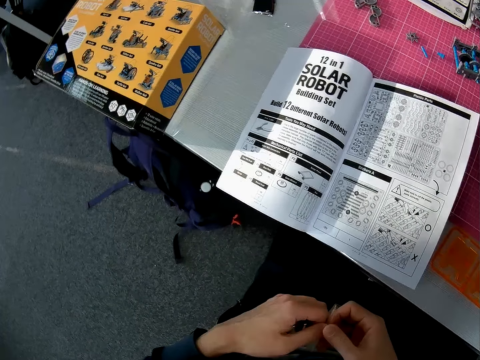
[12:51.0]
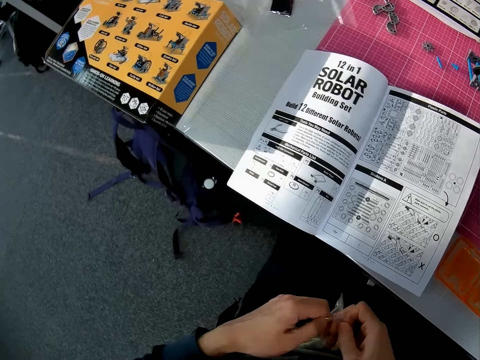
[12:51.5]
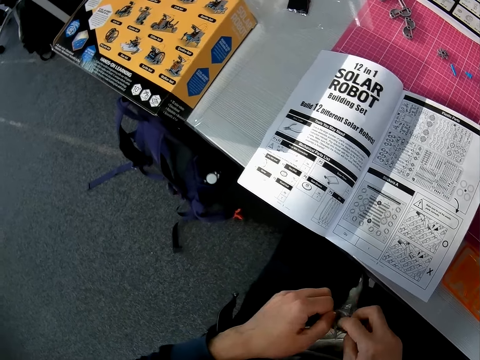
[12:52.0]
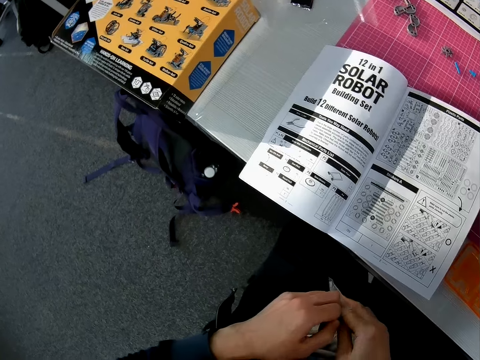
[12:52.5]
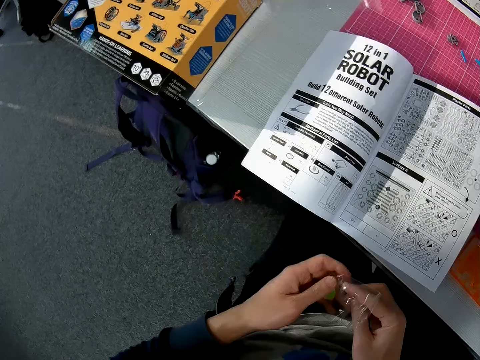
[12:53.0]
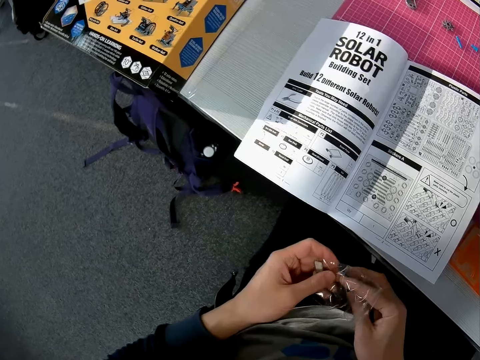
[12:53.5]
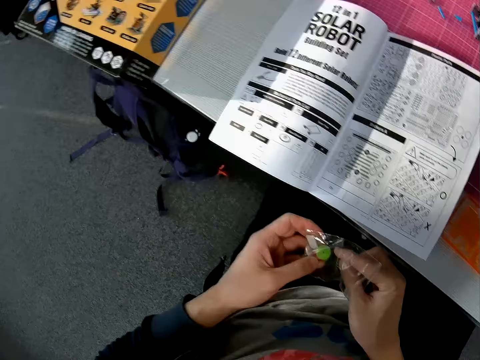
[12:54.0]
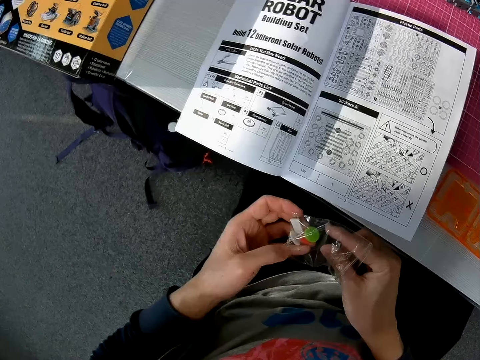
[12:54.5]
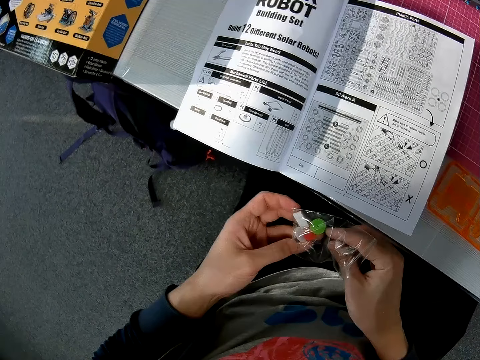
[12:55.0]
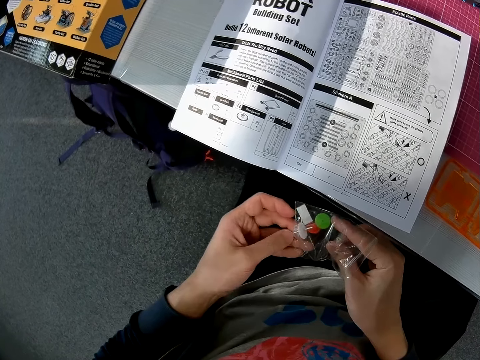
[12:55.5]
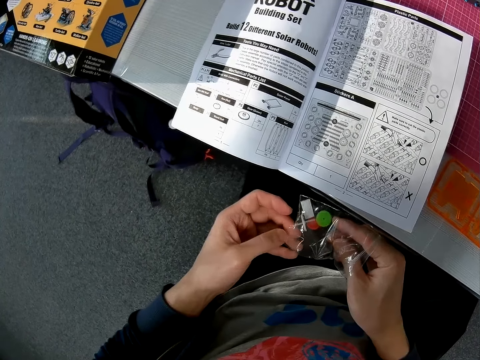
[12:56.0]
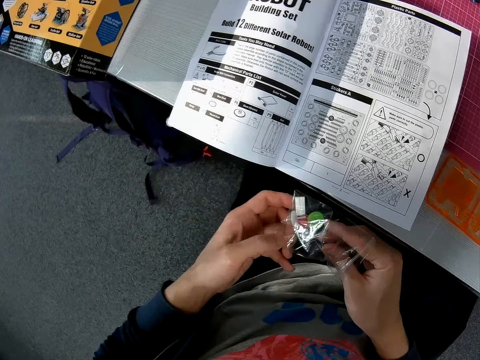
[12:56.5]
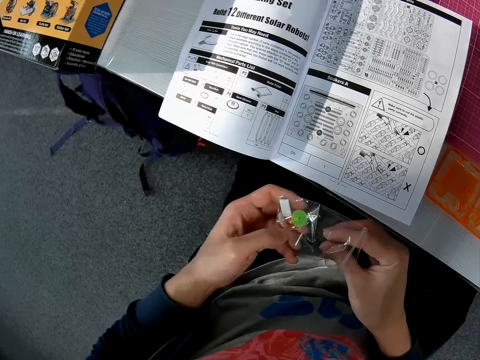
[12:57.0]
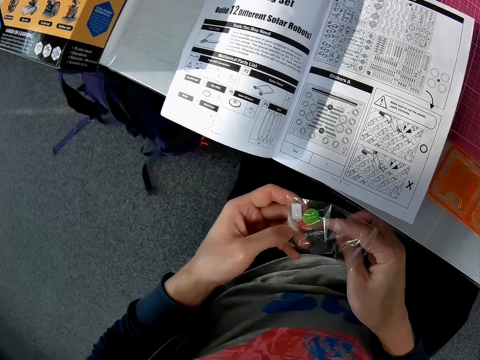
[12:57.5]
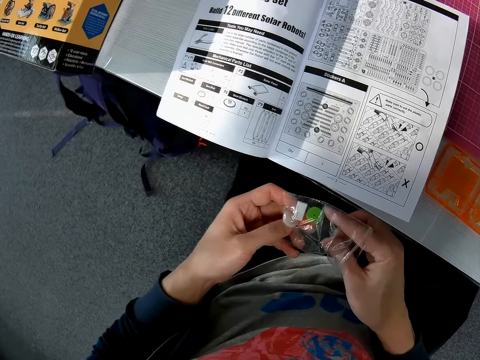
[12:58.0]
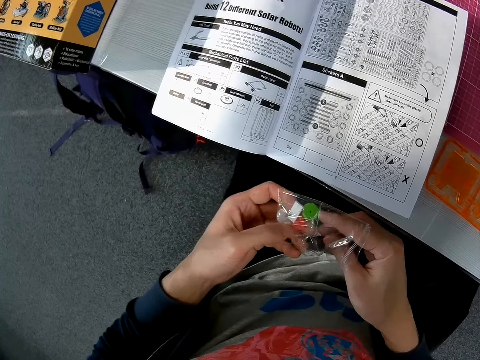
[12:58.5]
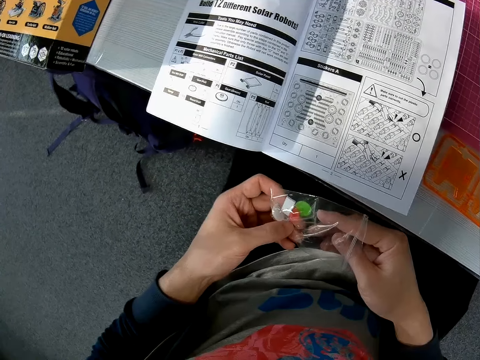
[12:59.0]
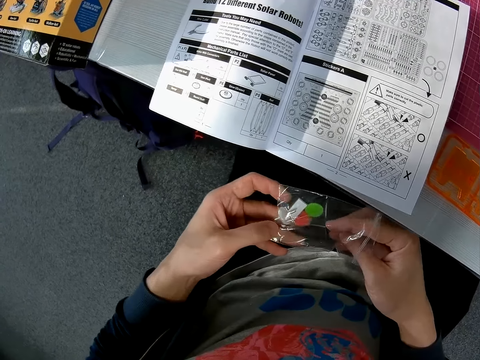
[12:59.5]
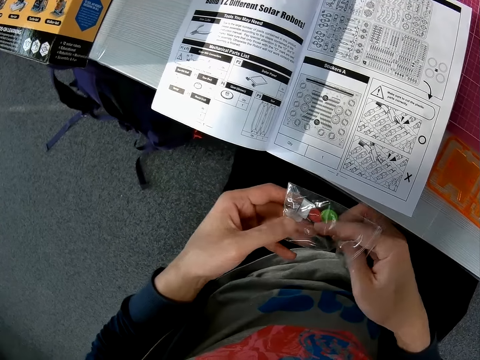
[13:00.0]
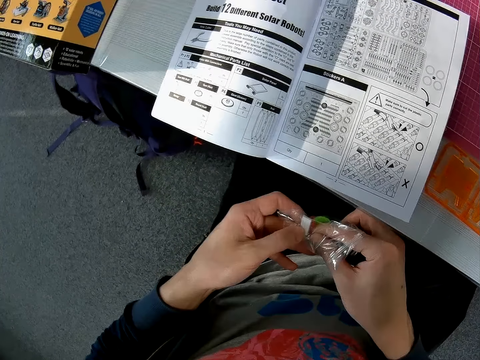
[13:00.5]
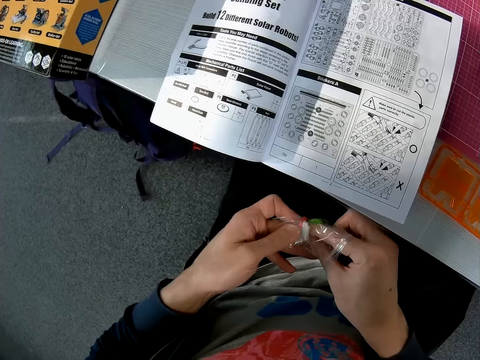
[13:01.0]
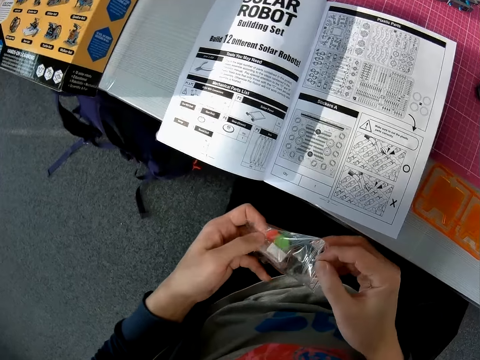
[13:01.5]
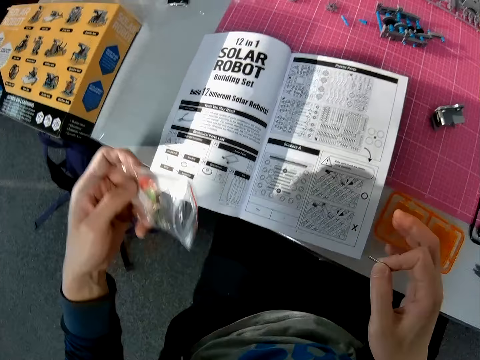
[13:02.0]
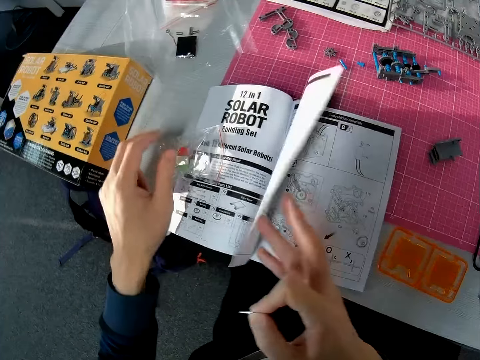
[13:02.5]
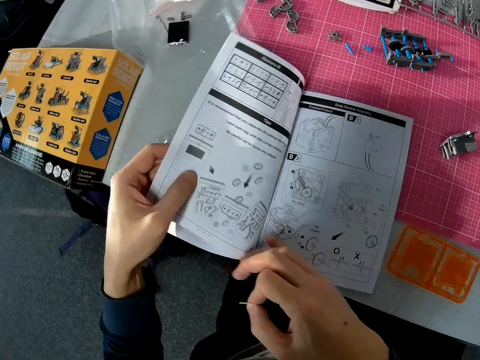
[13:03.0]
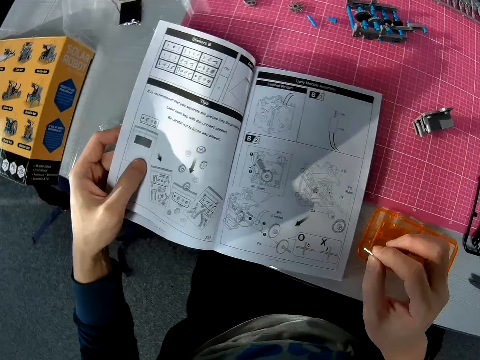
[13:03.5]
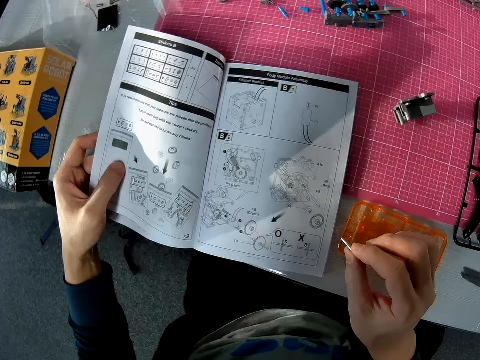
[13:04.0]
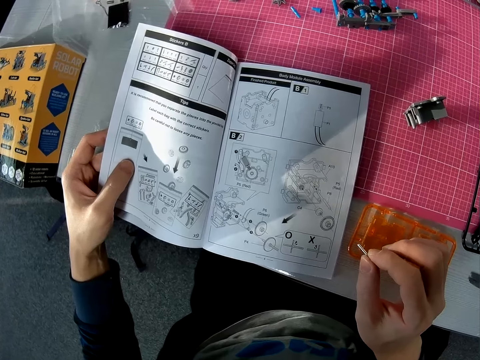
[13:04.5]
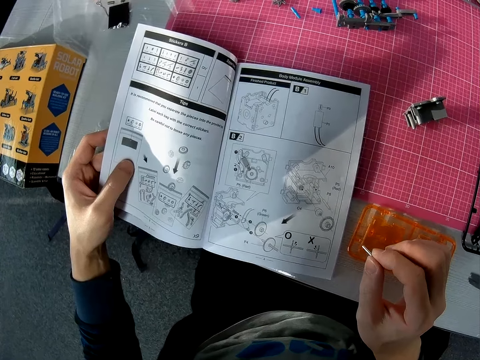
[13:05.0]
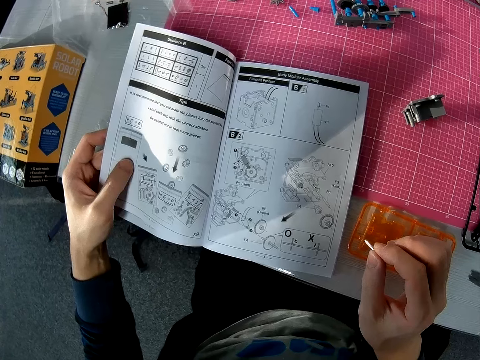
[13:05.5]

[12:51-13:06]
The camera wearer removes a pin from a plastic tool bag. He picks a small object out of the nylon with his right hand. He drops the nylon with the other object in it on the table. He flips through the book on the table. He holds the pin with a hand.

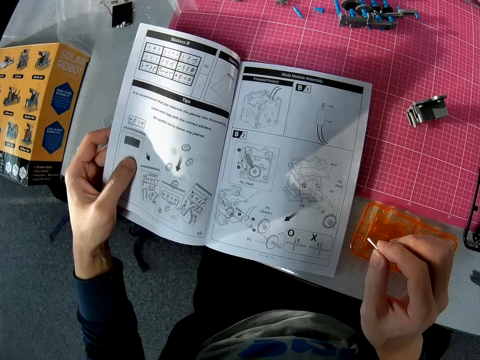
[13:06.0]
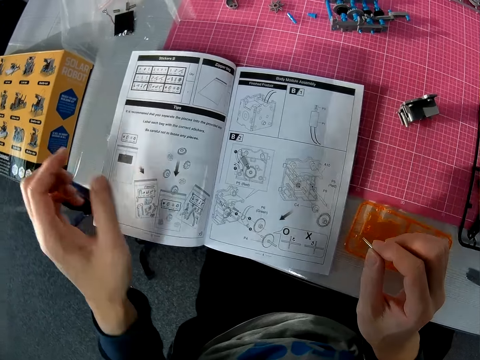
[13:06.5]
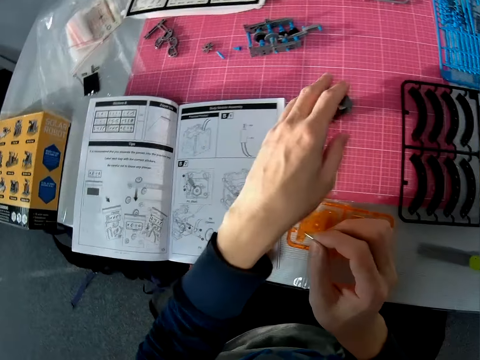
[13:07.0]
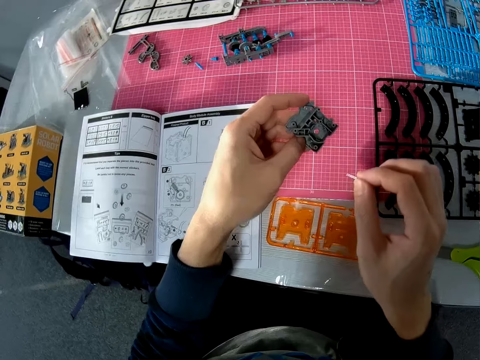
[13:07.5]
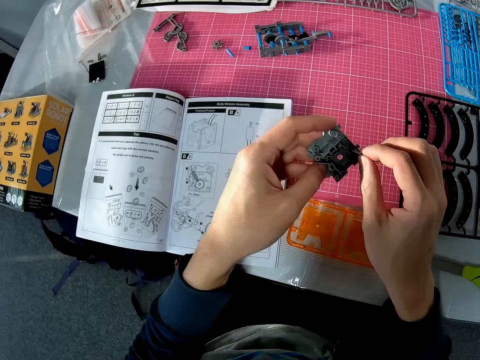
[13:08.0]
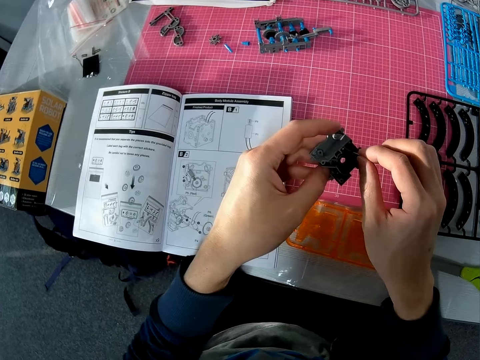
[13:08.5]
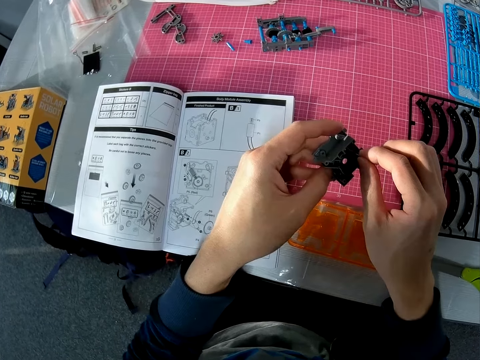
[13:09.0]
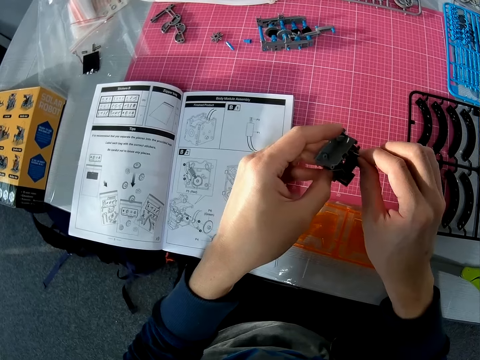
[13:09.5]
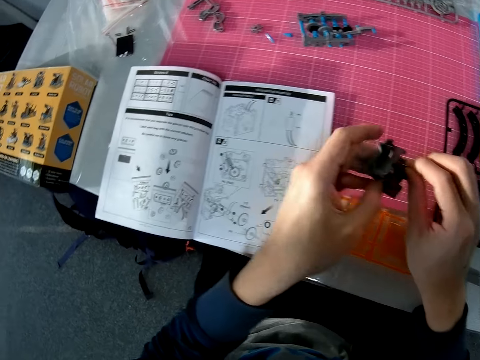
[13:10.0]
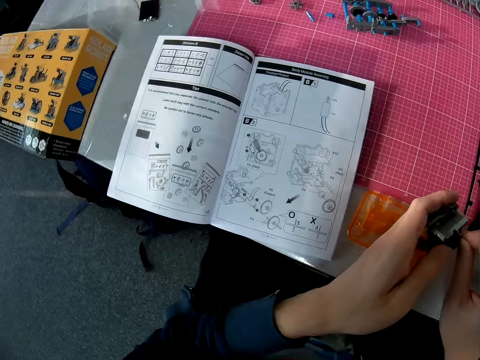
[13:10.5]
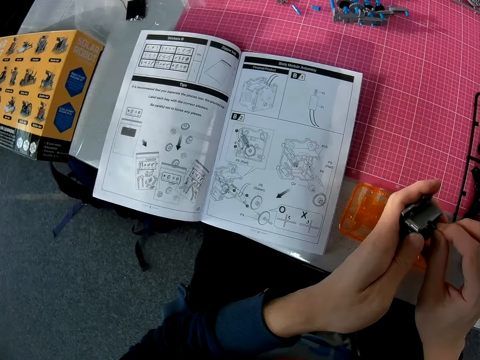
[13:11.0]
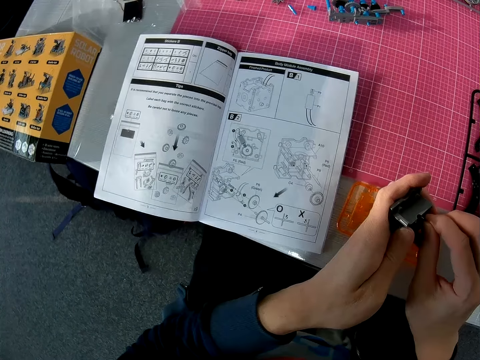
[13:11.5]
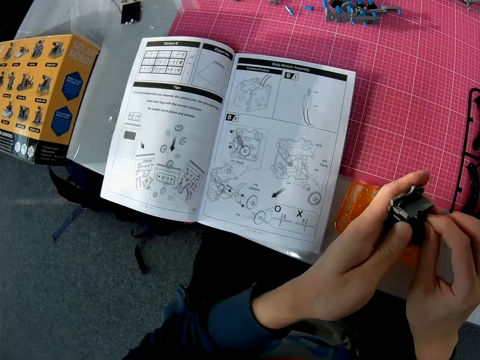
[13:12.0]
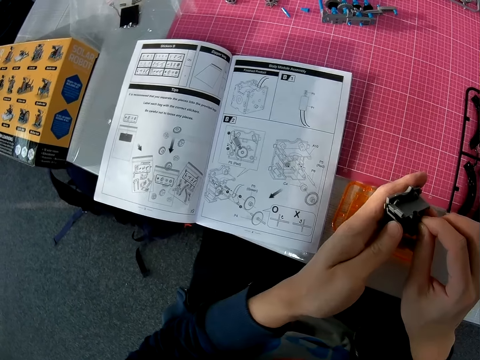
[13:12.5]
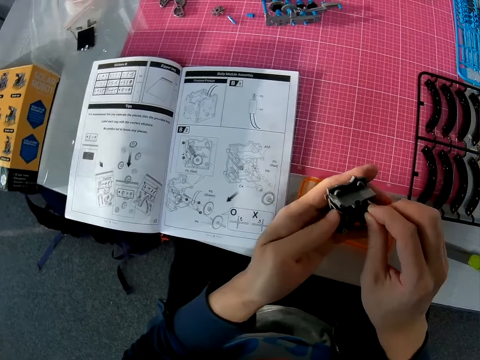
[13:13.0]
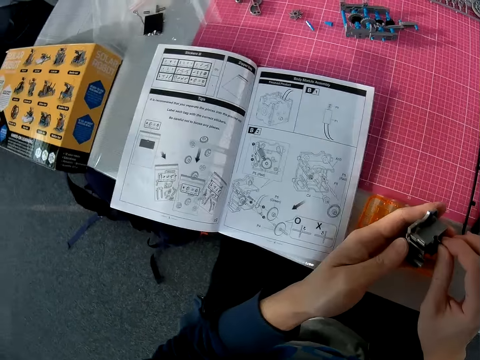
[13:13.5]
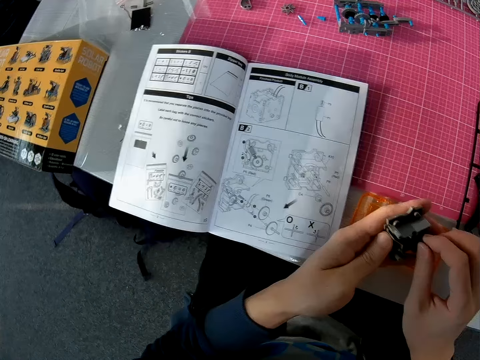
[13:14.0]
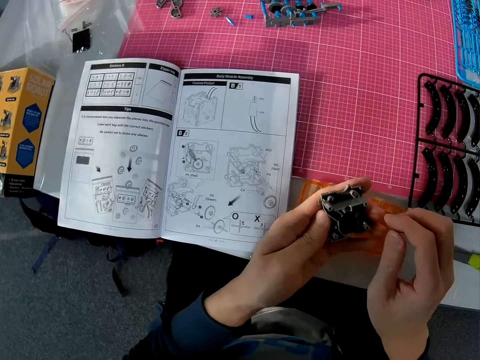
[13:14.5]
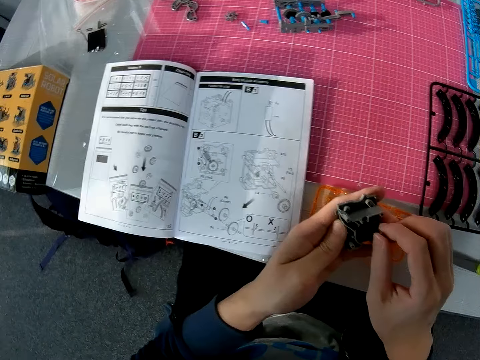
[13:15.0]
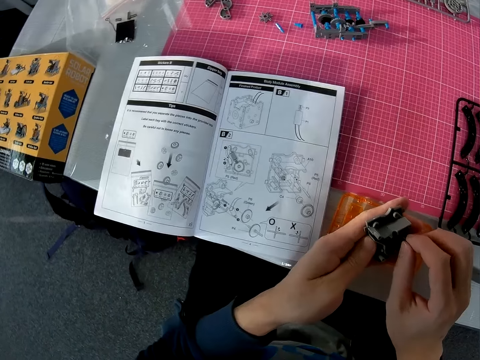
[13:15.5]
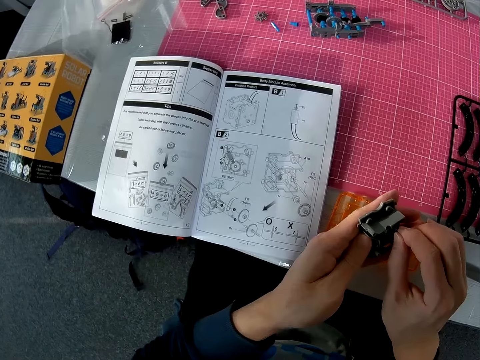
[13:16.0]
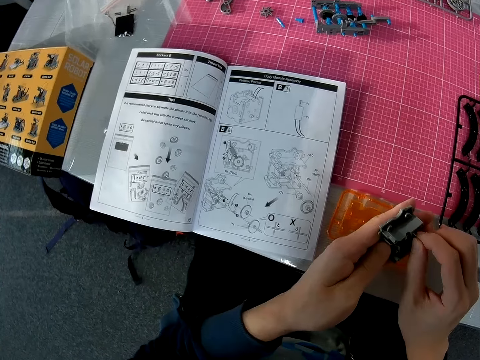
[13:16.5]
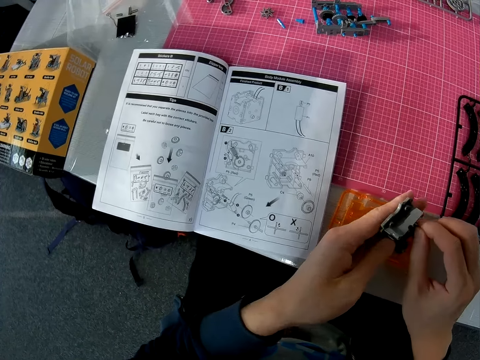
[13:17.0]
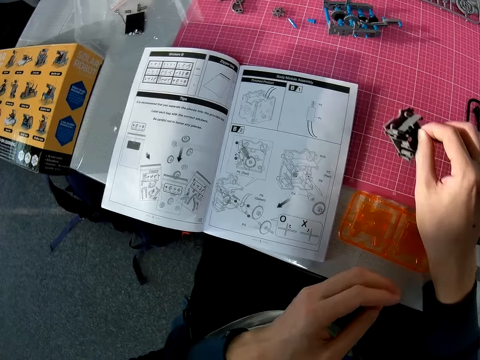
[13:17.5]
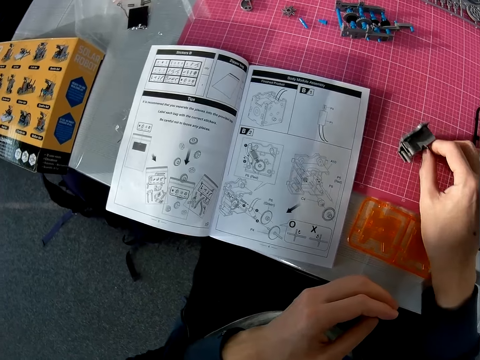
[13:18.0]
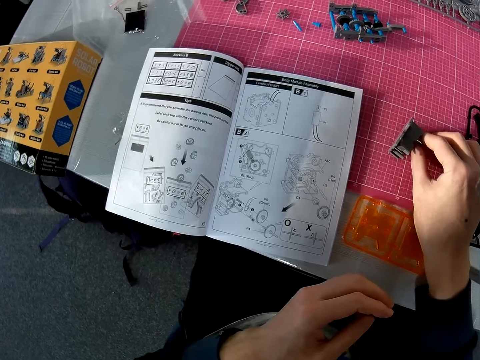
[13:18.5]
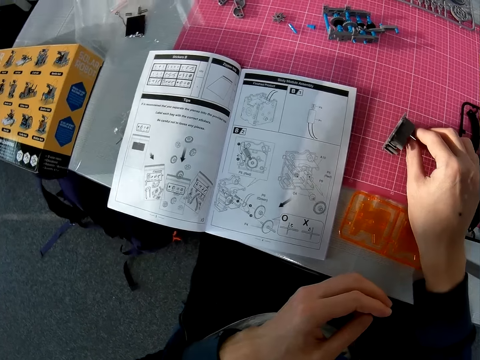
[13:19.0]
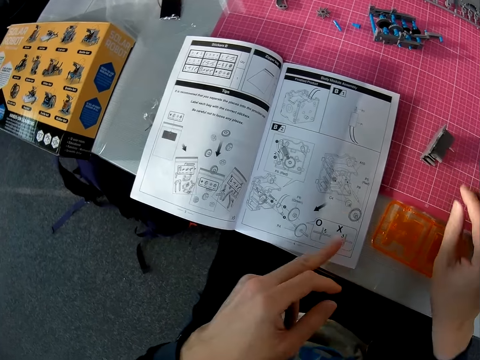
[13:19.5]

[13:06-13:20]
The camera wearer looks at a solar robot book manual. He picks an object from the table with his left hand. He puts the object in his right hand into the object in his left hand. He looks at the solar robot book manual. He inserts a pin in a plastic model with a hand. He drops the combination of both objects on the table with his right hand.
